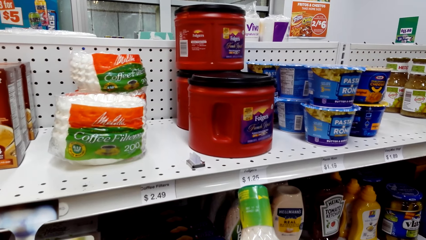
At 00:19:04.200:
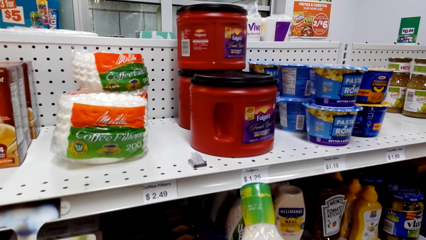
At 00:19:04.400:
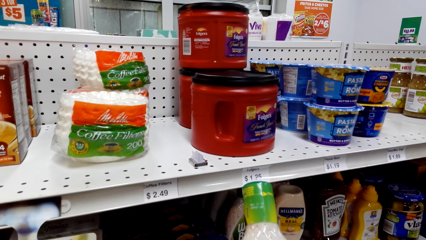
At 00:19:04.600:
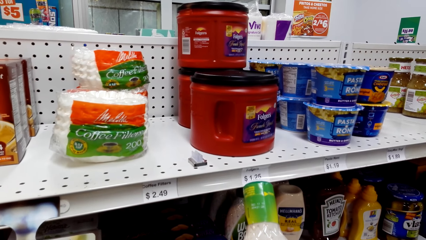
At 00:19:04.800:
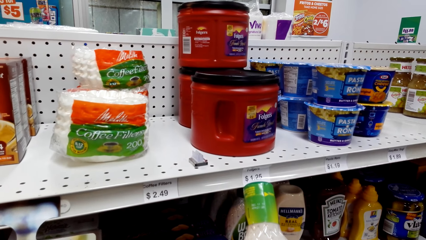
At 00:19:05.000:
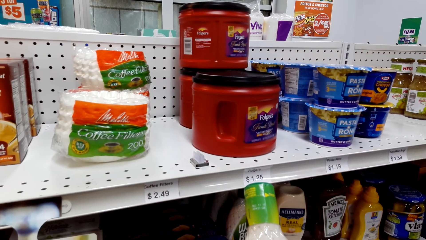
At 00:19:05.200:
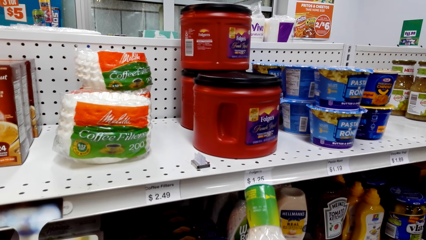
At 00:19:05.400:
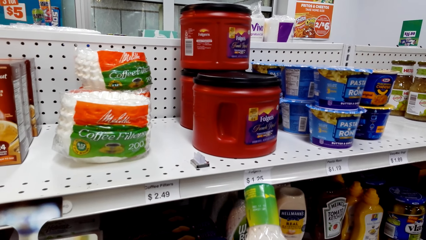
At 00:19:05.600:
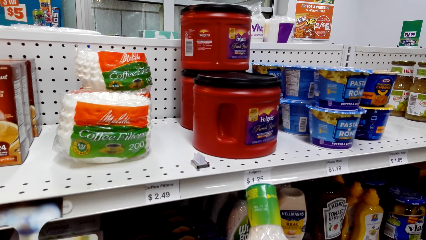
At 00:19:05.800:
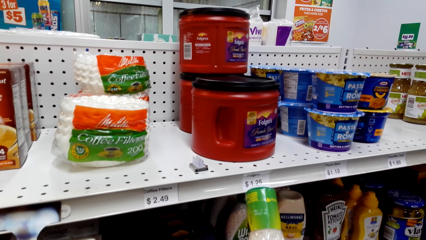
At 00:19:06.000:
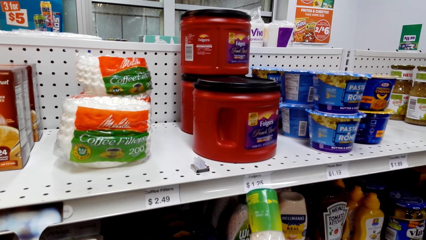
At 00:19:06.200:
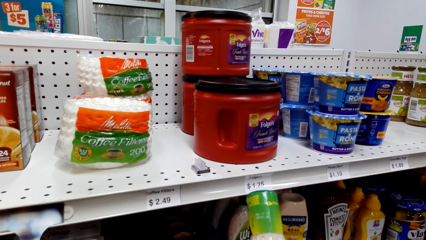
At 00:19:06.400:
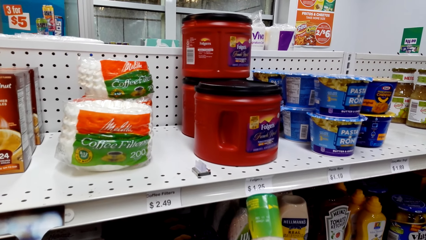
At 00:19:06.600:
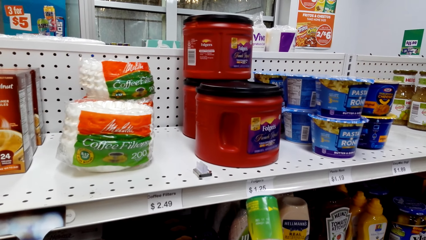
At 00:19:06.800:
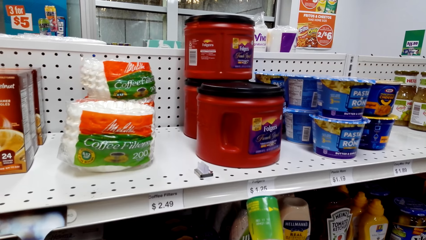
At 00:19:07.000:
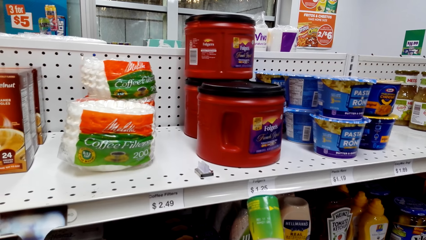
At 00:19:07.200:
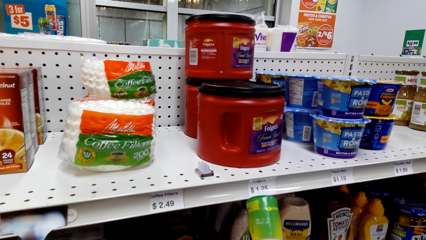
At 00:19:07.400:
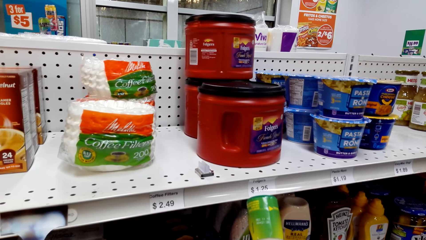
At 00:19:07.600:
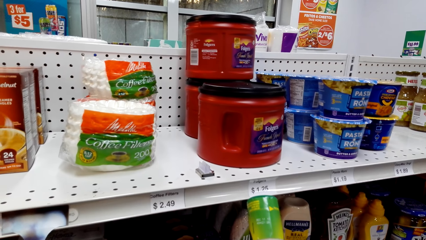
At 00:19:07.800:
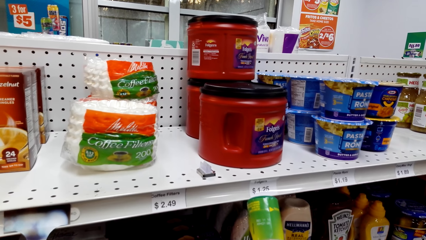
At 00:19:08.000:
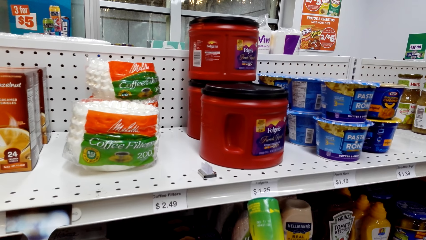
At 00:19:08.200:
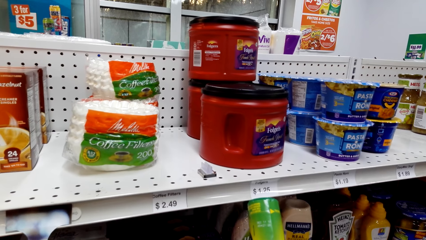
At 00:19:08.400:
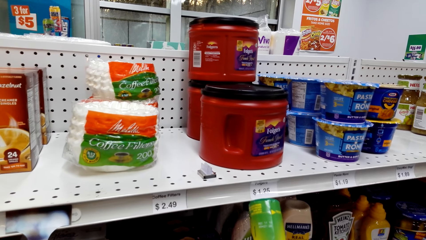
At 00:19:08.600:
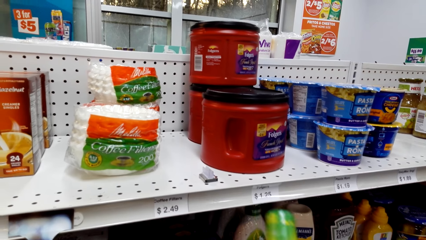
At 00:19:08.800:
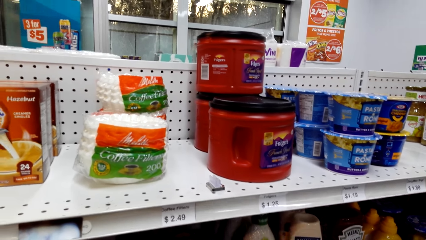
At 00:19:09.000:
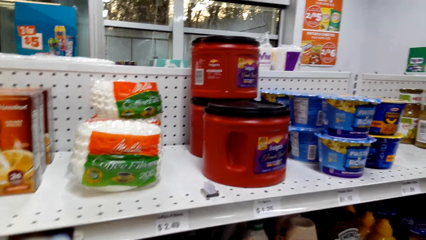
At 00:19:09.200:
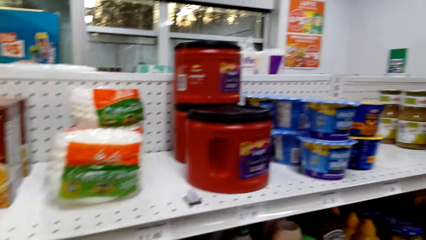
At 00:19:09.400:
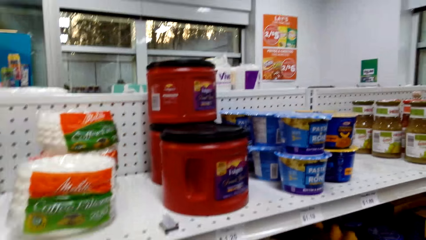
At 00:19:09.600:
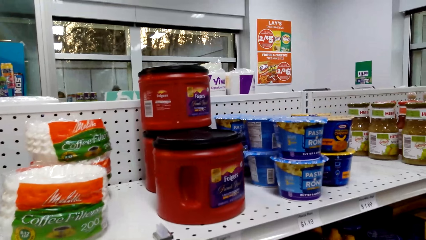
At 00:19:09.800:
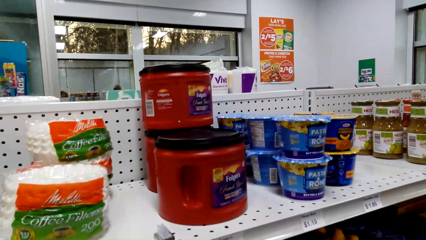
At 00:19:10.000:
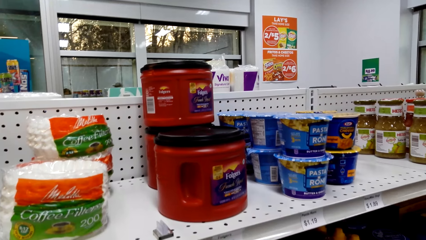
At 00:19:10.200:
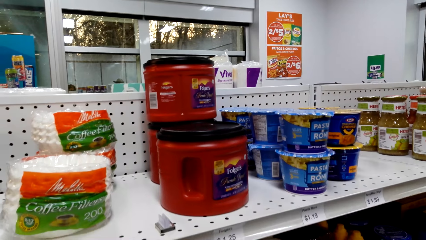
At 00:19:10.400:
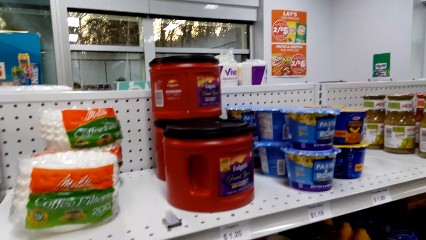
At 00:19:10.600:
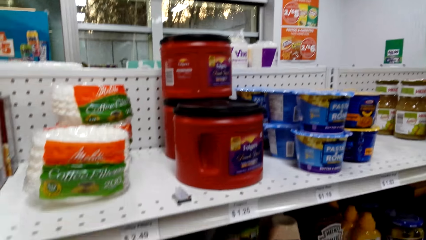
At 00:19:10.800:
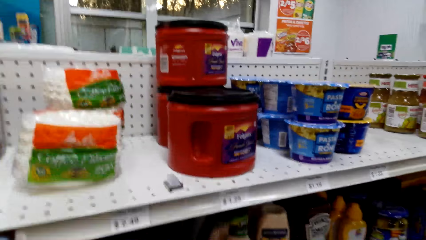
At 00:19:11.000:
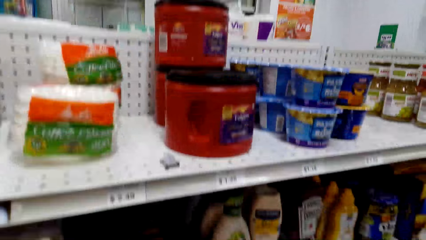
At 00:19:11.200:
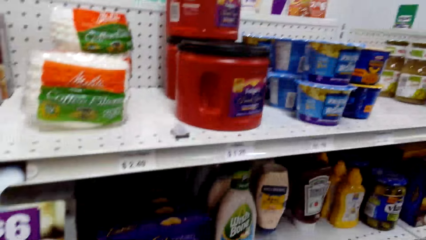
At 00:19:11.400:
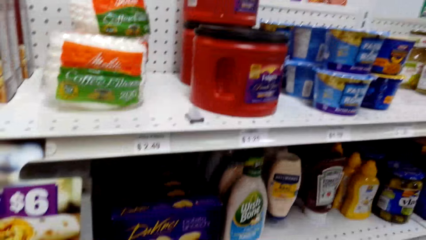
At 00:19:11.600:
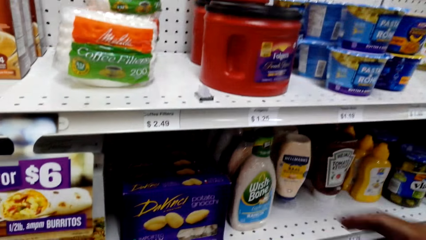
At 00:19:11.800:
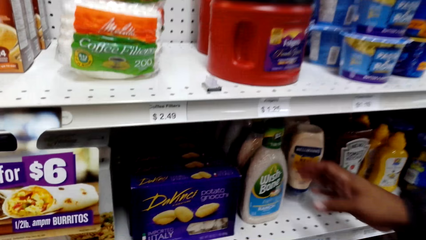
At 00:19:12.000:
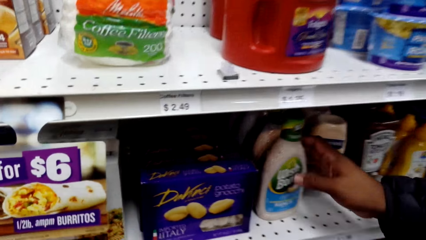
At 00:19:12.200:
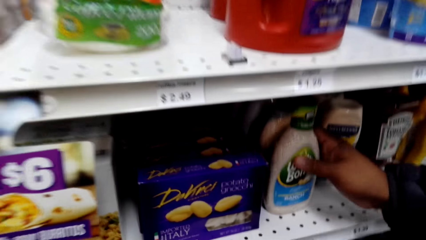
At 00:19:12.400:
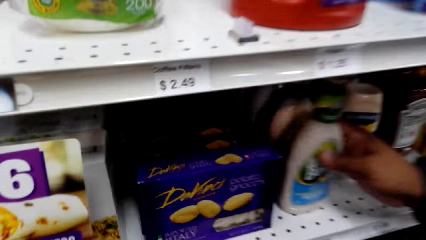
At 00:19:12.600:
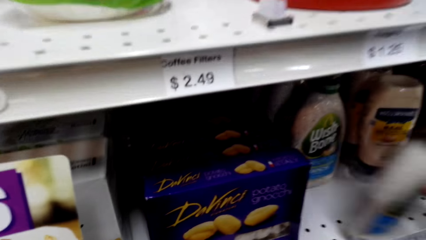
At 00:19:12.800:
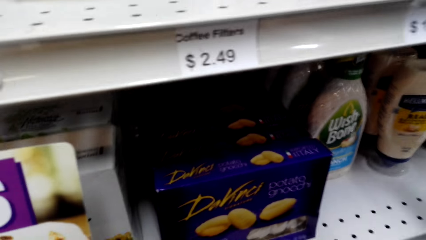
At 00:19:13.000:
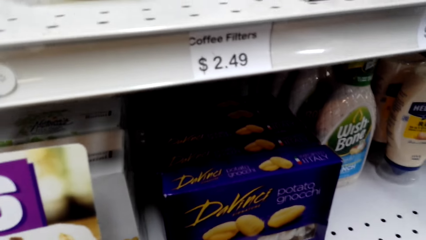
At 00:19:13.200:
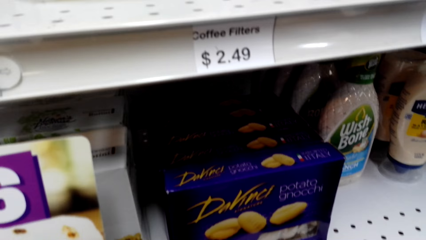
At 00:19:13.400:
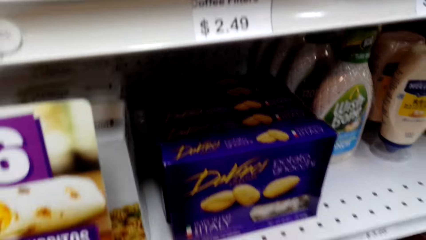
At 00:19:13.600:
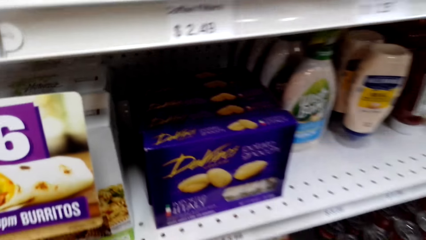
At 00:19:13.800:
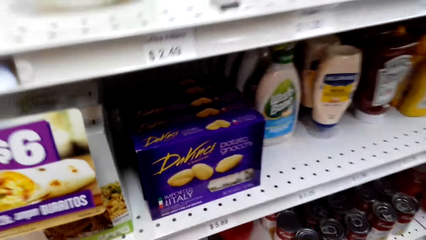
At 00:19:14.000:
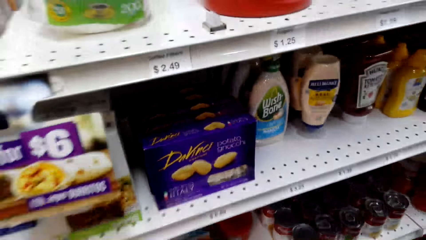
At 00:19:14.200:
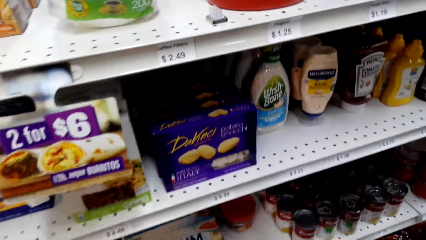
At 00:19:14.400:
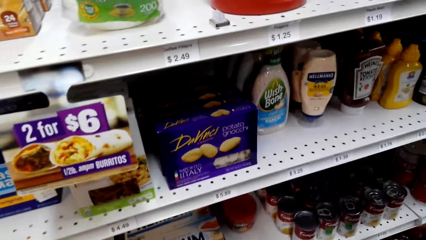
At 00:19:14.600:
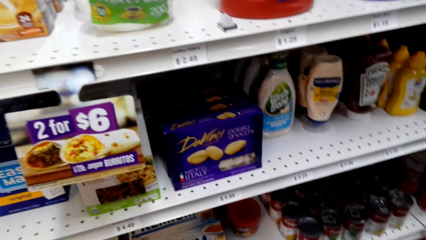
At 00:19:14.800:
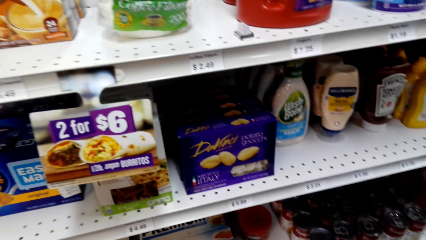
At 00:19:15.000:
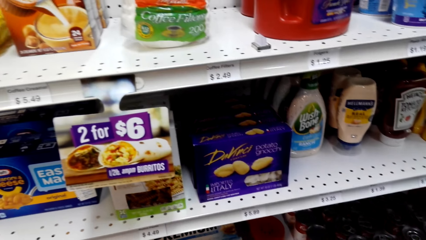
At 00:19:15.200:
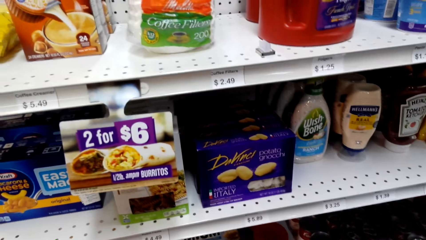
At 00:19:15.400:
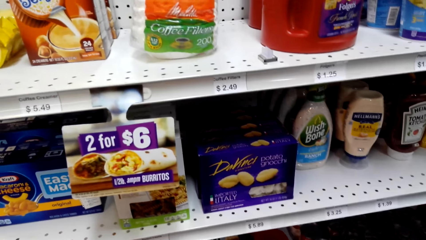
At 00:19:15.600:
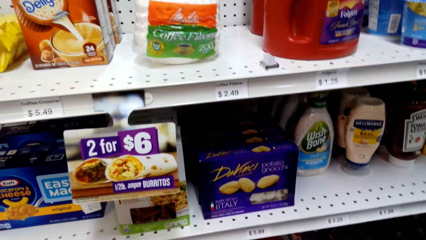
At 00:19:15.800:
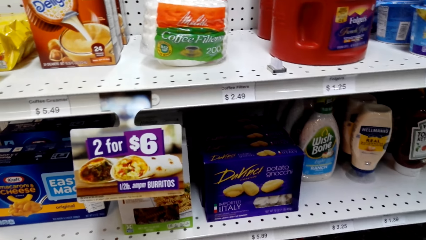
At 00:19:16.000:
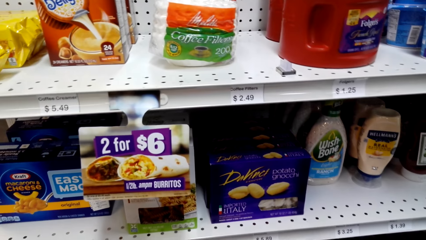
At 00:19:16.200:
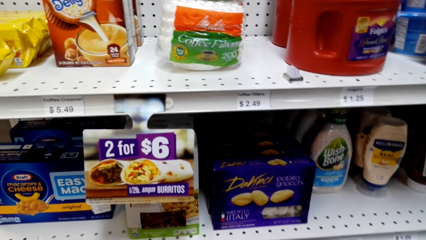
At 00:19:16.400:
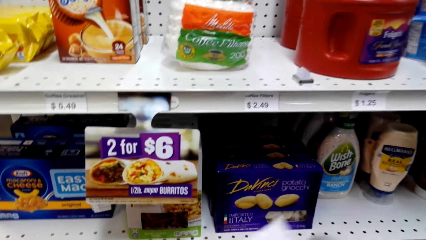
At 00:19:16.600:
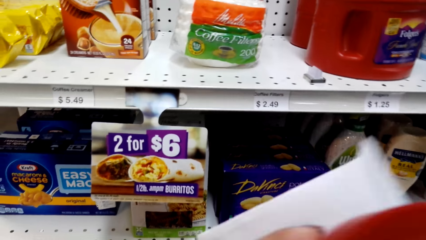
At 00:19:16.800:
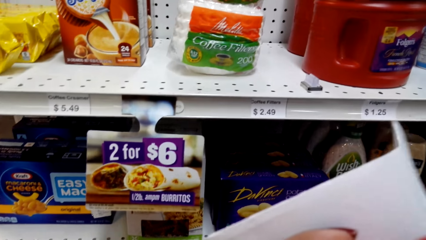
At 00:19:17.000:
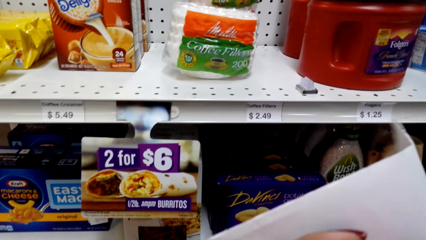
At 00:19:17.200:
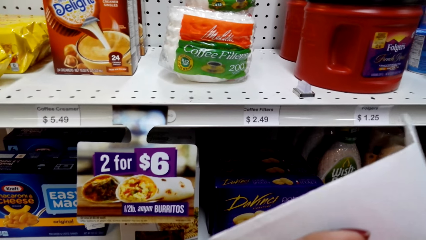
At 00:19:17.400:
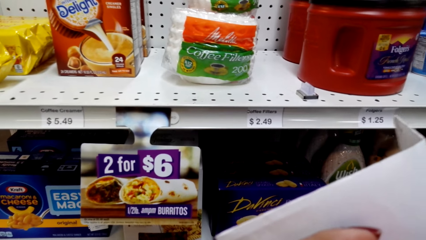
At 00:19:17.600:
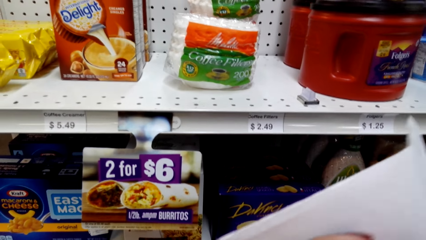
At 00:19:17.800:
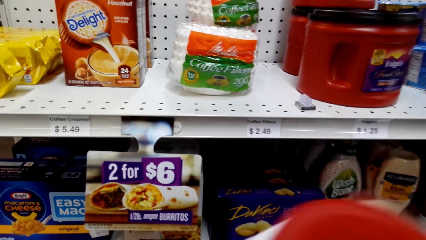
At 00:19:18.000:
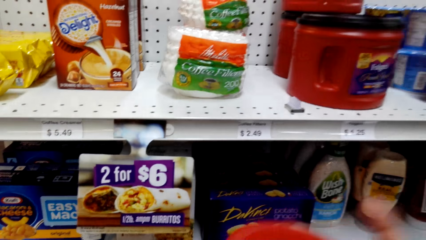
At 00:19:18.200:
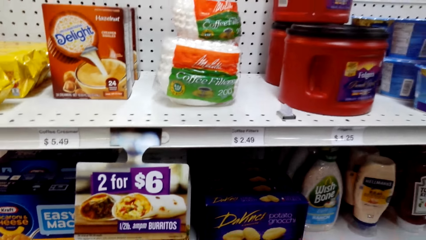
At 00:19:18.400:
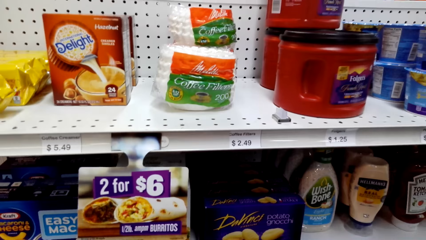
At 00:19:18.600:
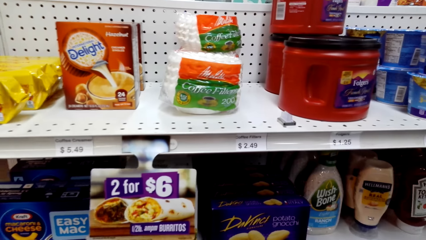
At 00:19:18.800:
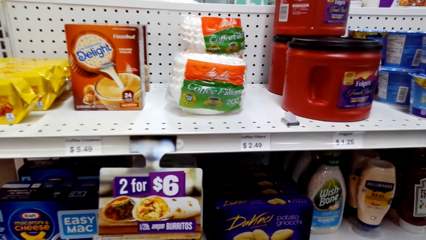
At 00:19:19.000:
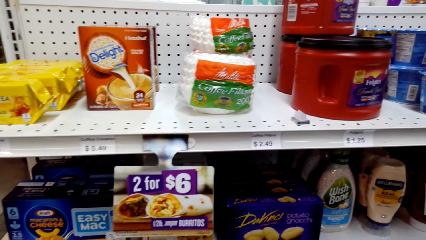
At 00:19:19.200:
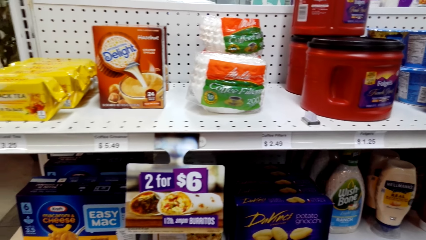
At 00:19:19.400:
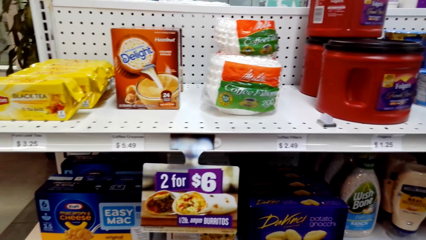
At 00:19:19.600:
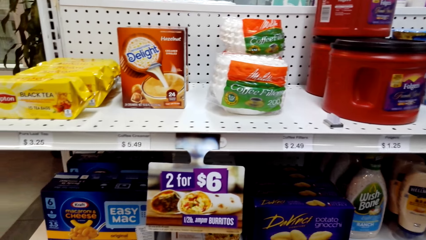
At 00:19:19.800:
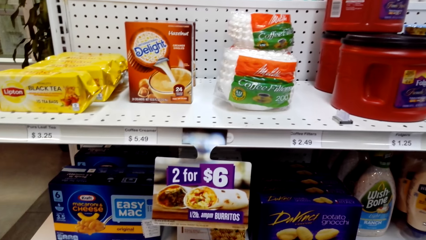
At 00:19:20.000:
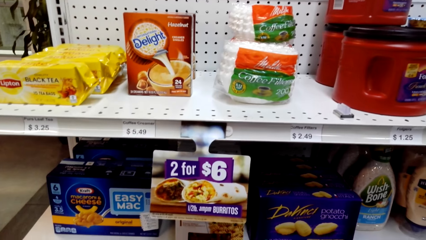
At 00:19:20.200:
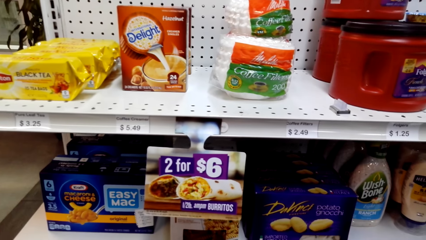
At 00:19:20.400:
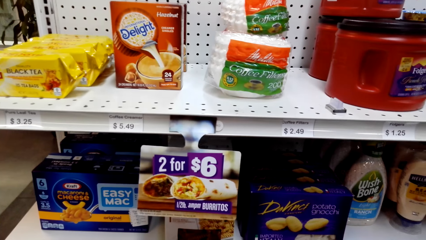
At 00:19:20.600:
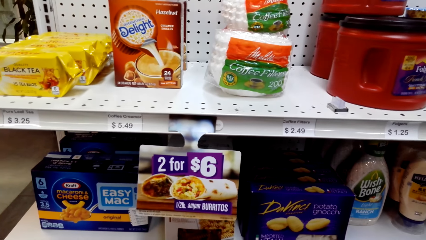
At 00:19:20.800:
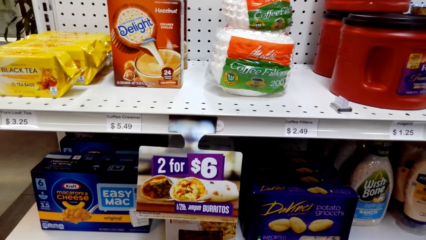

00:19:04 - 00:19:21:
A person holds a bottle of something in the supermarket shelf. The camera wearer picks up the dressing. The person takes the bottle. The camera wearer looks around. They hold another packet from the shelf, look on the packet and turn the packet.
